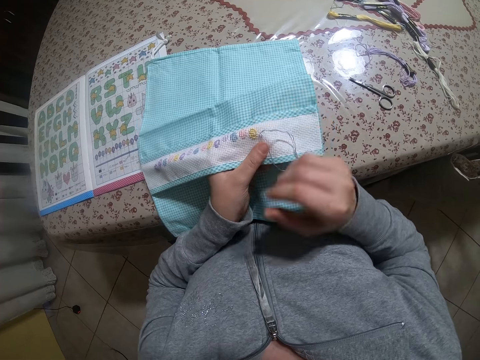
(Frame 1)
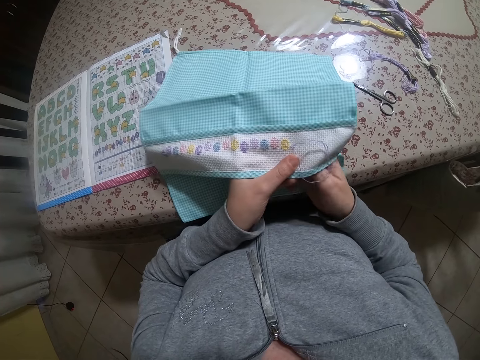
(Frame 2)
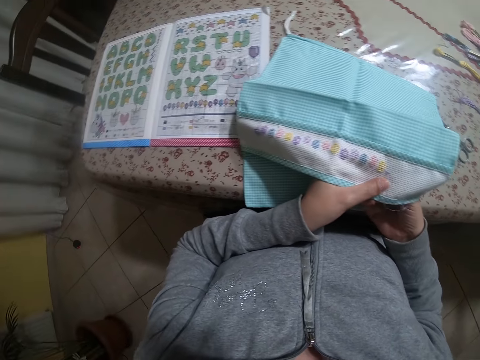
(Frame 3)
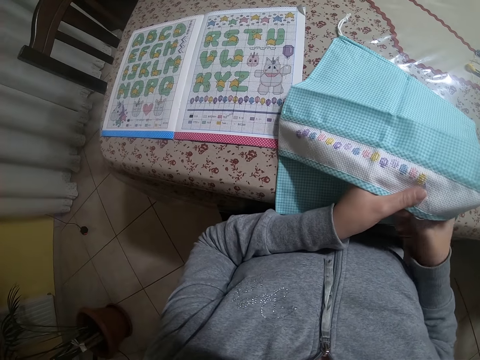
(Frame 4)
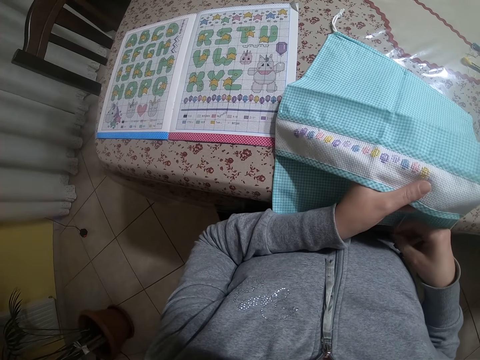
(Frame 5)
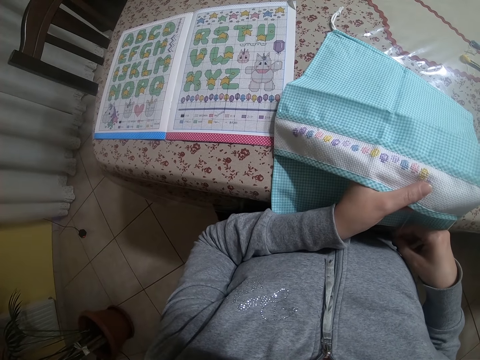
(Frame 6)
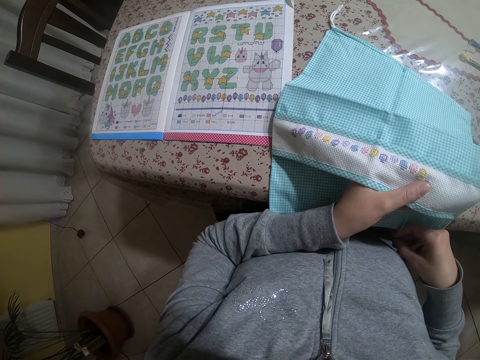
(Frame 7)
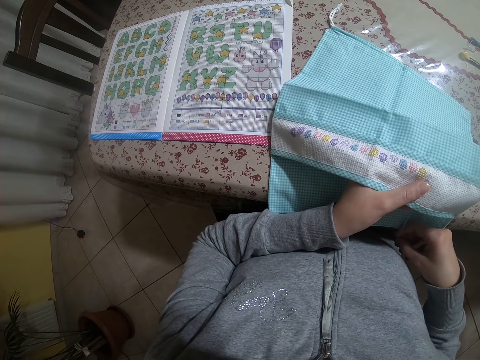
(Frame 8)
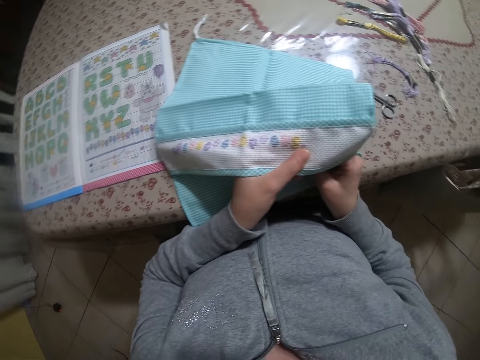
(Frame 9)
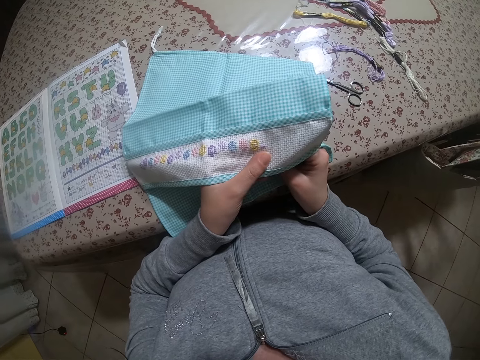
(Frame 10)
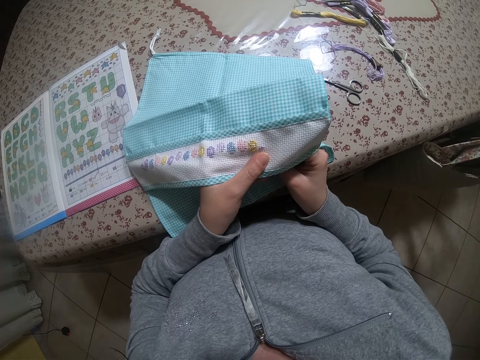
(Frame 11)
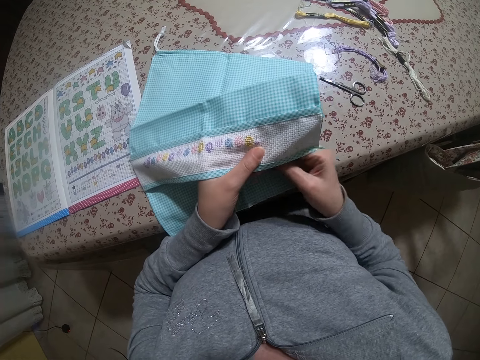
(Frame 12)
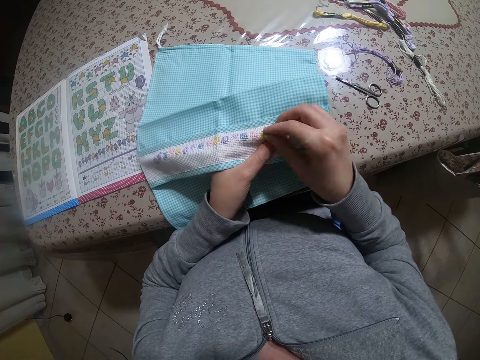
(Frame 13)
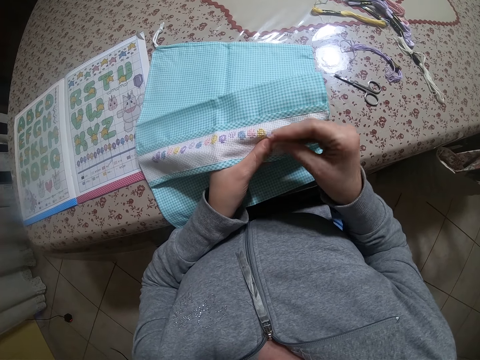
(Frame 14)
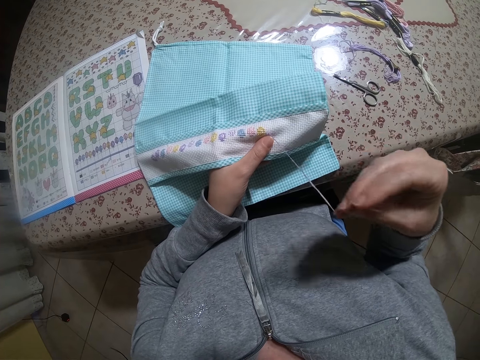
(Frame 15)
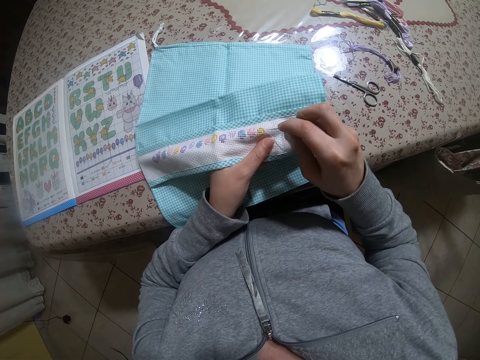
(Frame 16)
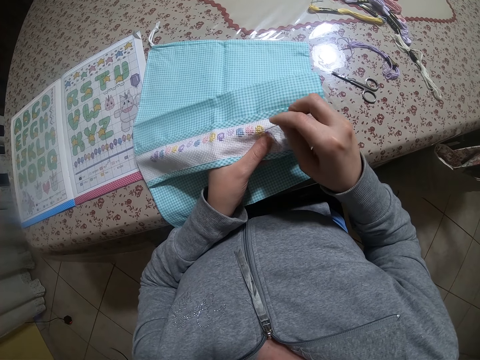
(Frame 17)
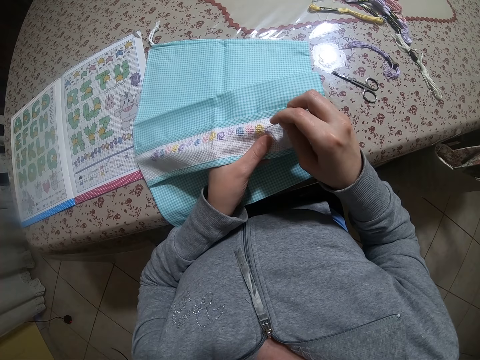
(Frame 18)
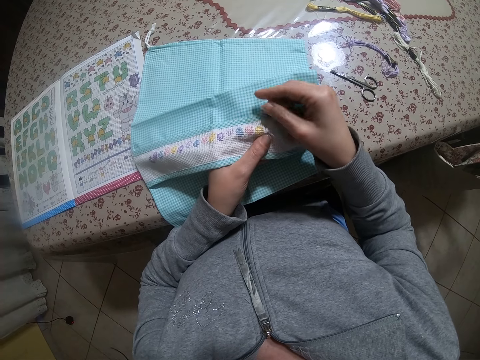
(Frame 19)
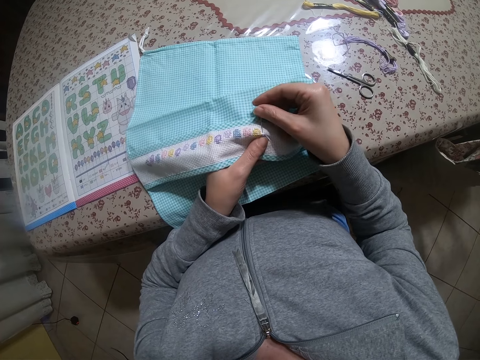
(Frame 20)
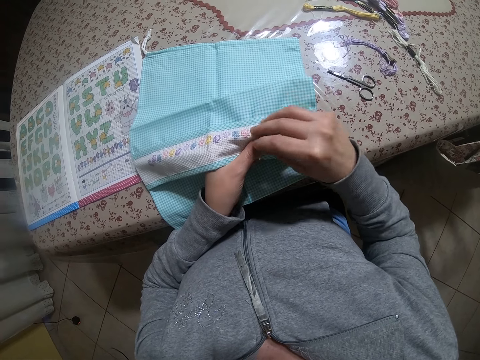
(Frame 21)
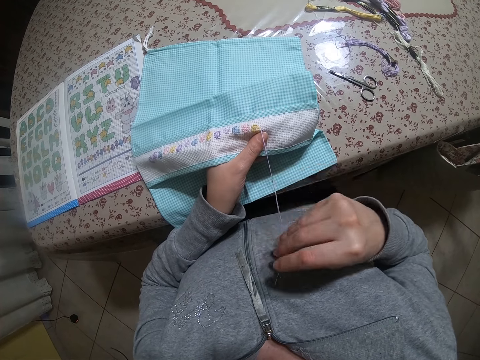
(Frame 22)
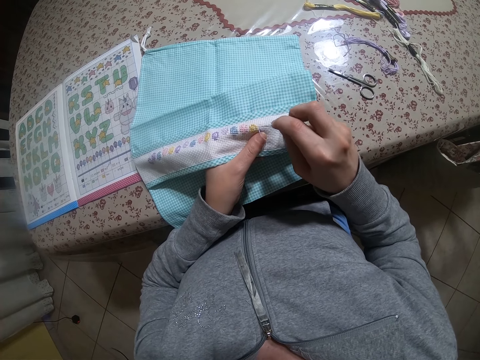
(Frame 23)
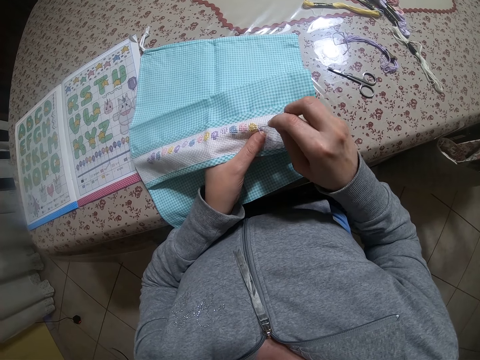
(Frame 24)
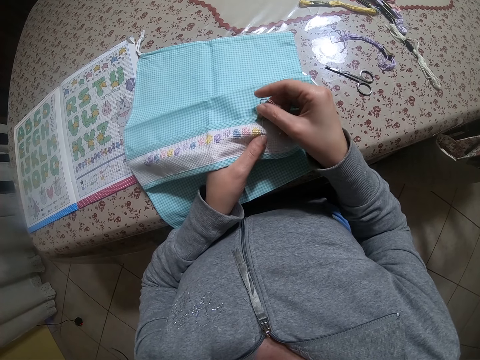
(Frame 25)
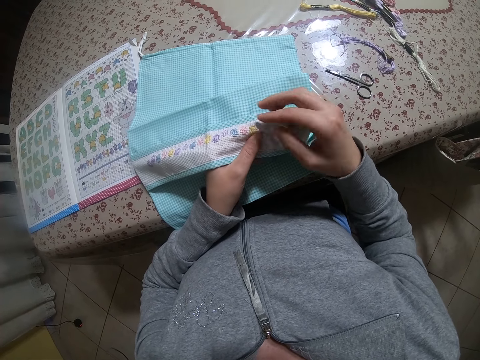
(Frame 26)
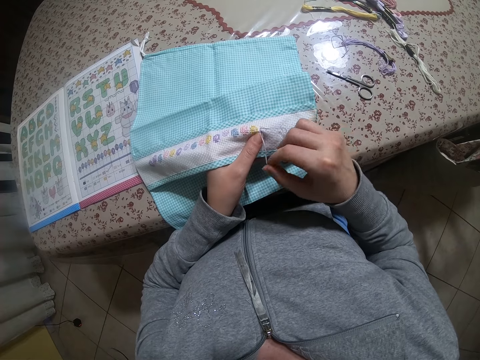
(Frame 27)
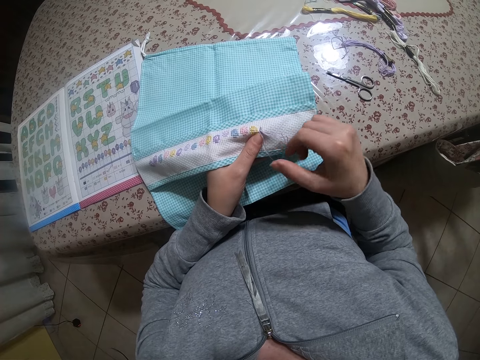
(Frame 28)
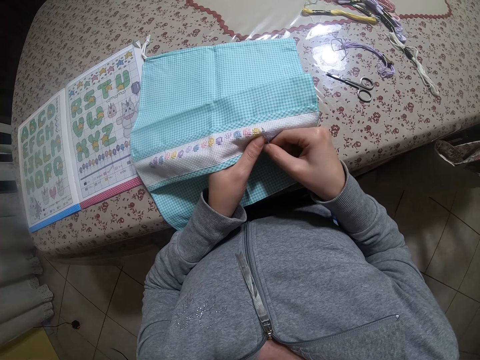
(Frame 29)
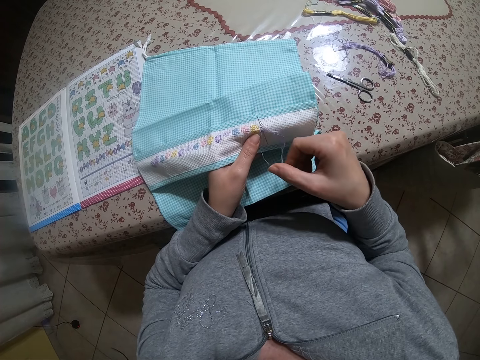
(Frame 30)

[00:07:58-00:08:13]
The camera wearer looks around. They knit.

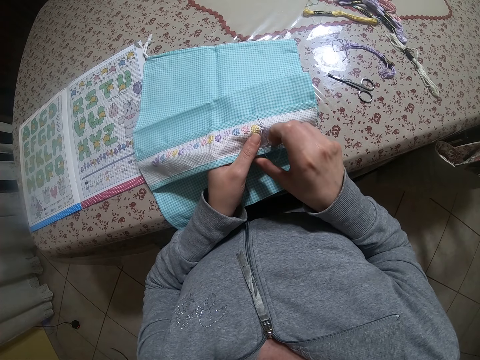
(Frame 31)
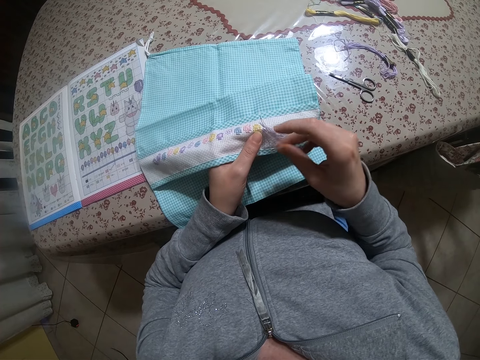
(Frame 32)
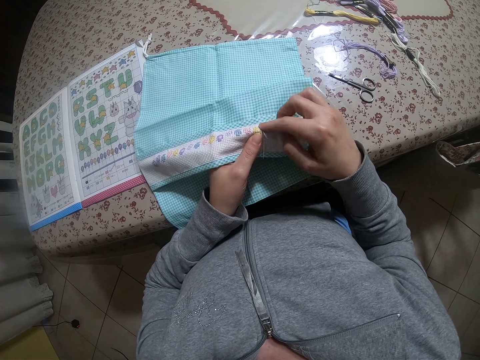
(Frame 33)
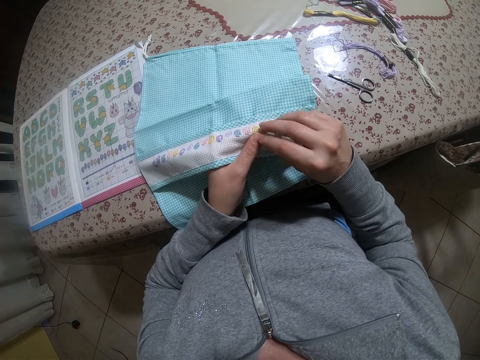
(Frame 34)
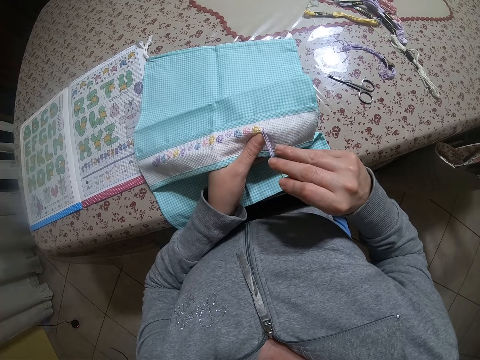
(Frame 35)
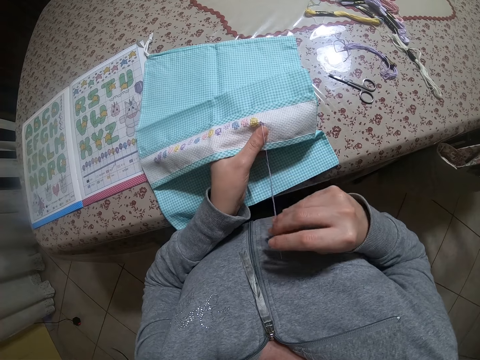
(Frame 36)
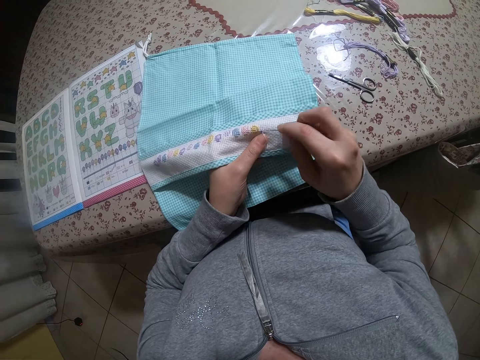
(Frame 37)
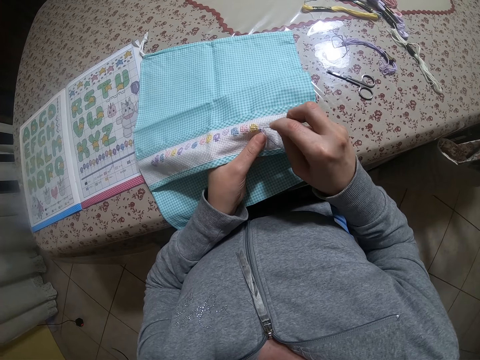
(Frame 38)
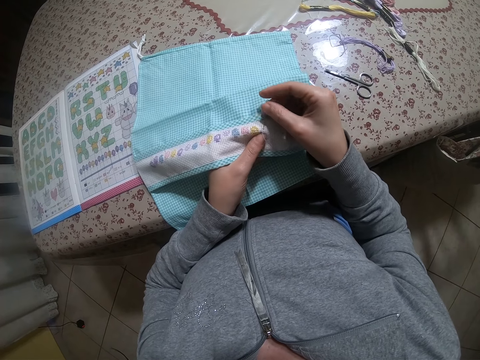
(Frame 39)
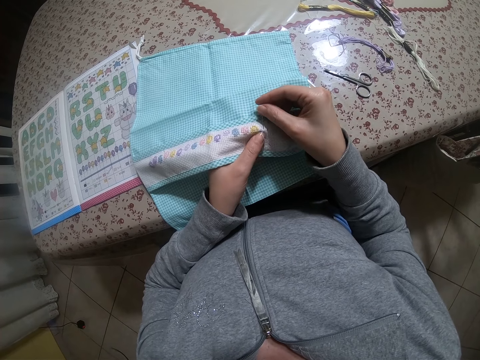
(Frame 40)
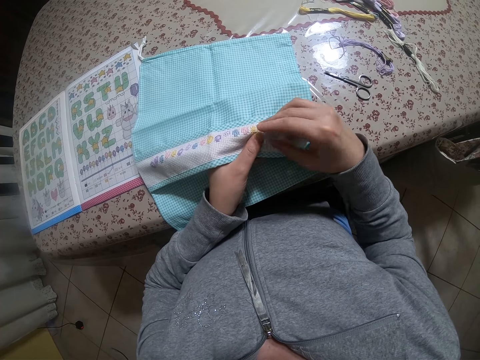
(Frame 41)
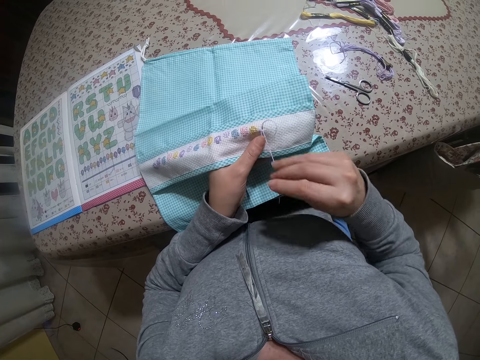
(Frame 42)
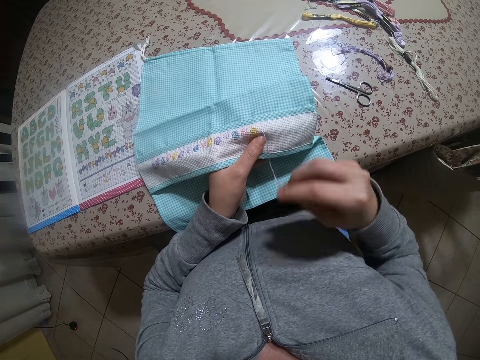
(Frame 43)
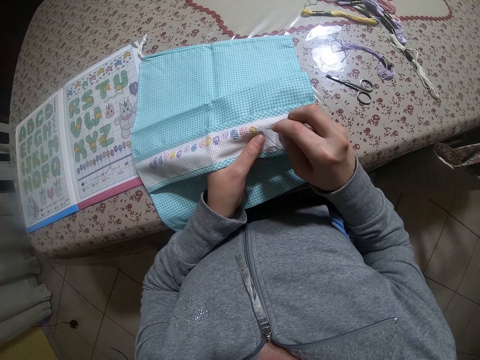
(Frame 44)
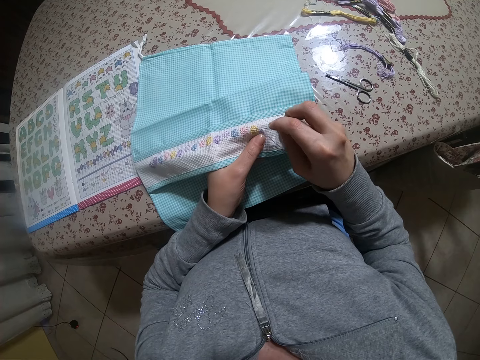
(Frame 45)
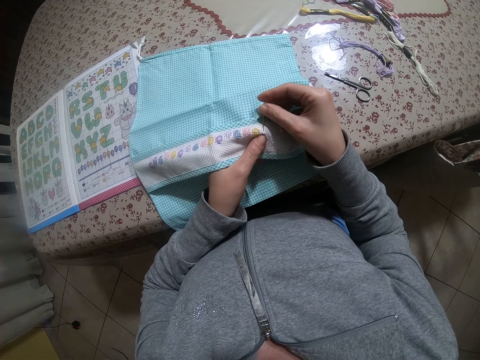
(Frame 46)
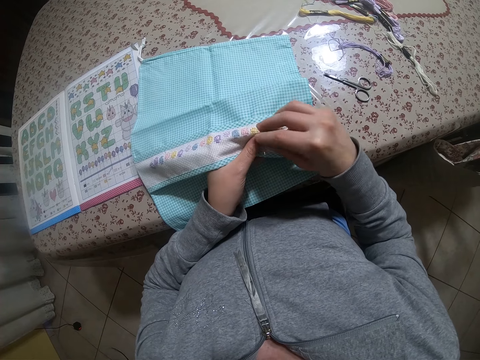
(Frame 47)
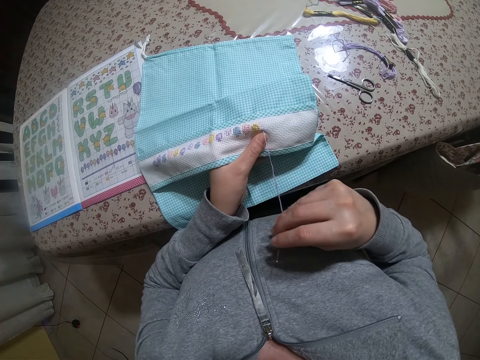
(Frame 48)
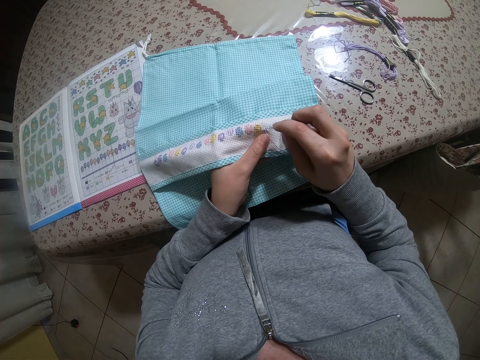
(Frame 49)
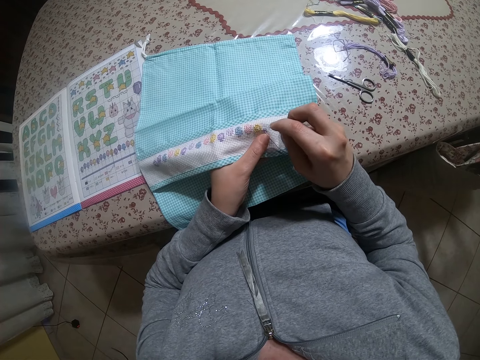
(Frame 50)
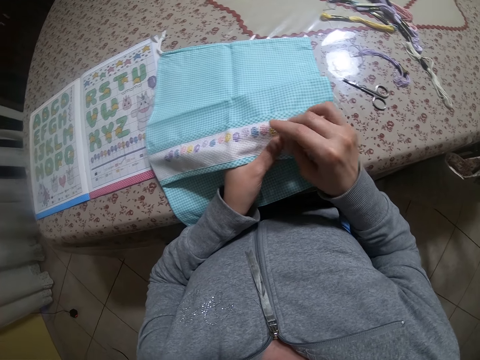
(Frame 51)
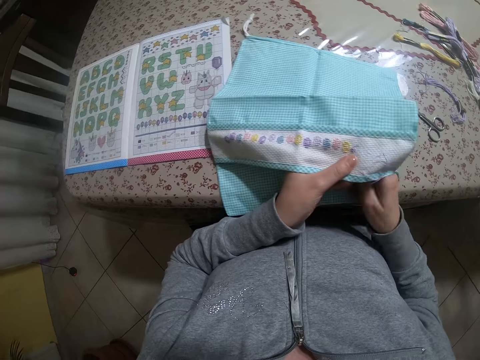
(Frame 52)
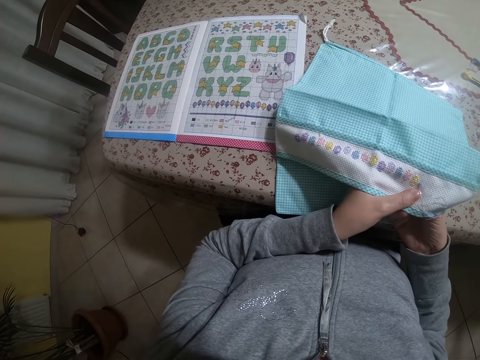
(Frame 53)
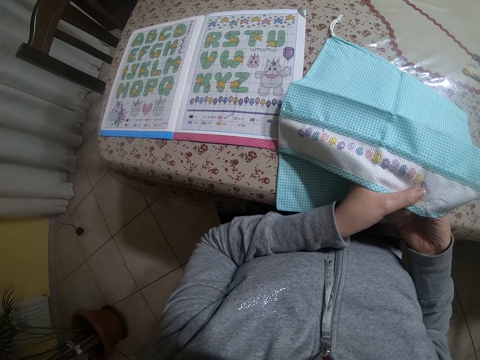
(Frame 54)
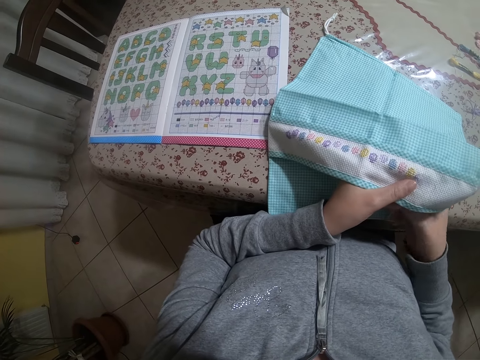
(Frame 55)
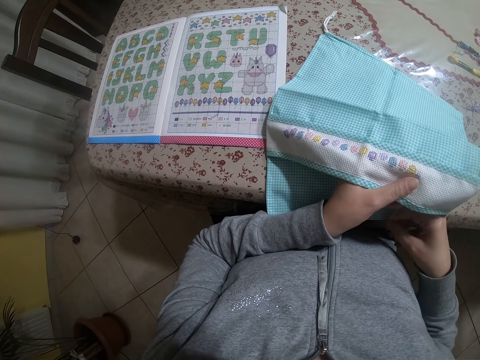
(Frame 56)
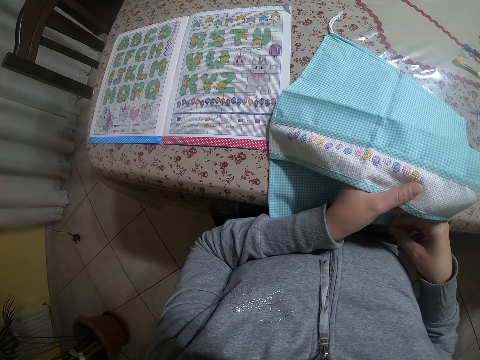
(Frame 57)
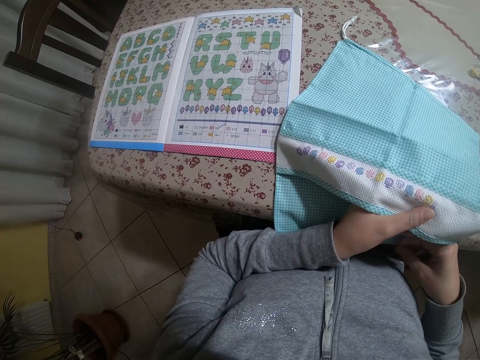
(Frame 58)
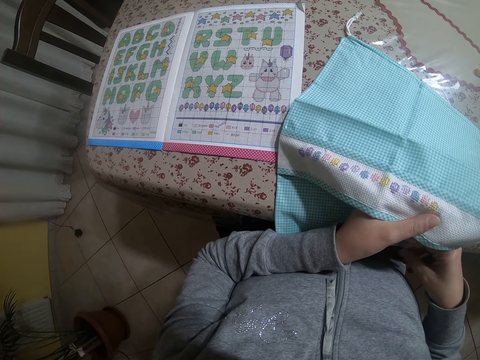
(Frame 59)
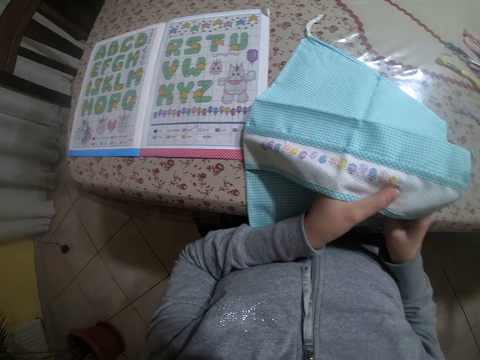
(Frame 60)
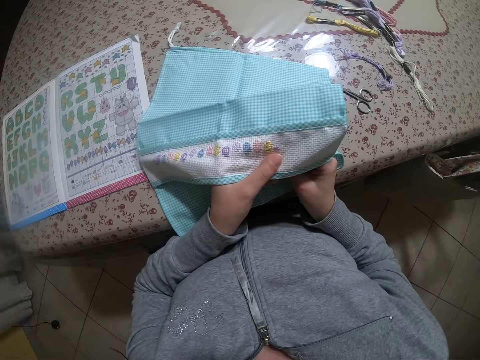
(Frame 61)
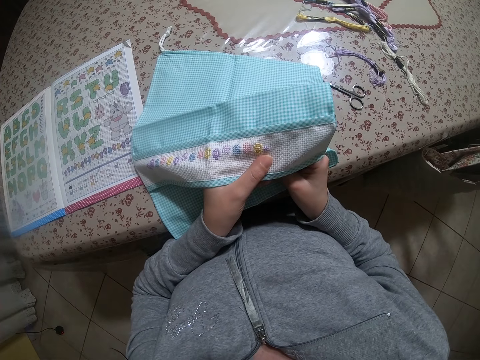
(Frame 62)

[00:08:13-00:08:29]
The camera wearer looks around.
